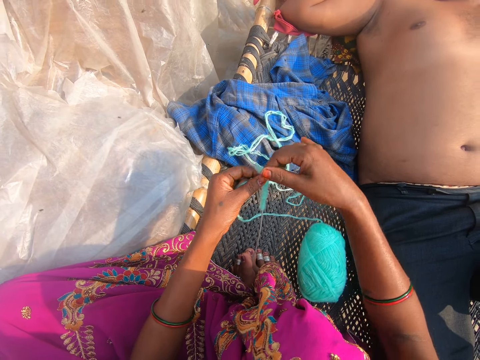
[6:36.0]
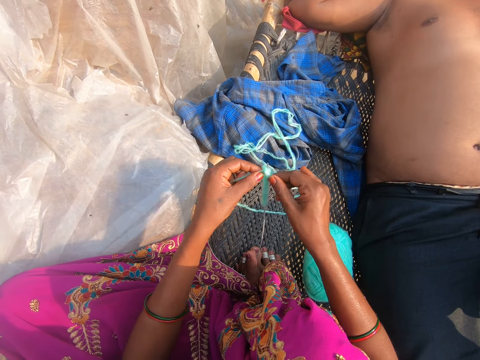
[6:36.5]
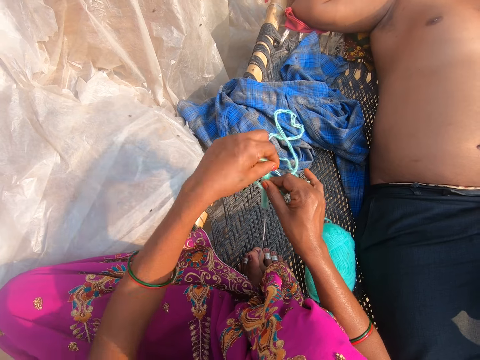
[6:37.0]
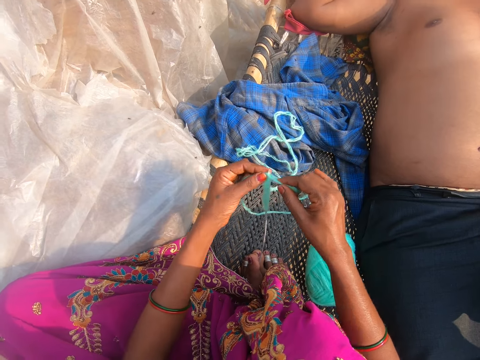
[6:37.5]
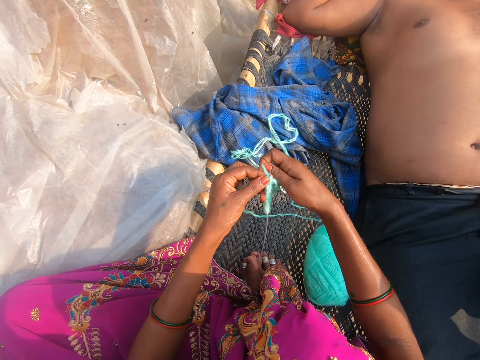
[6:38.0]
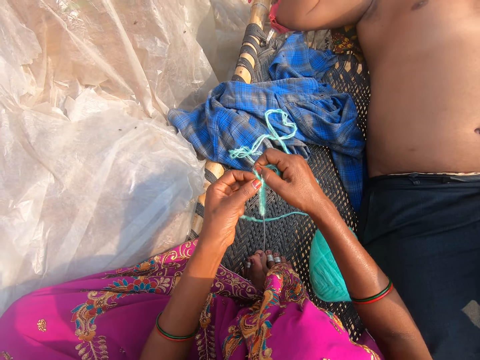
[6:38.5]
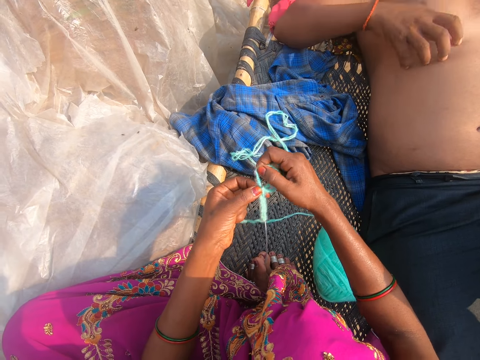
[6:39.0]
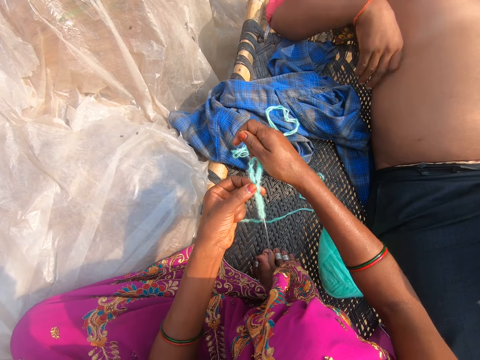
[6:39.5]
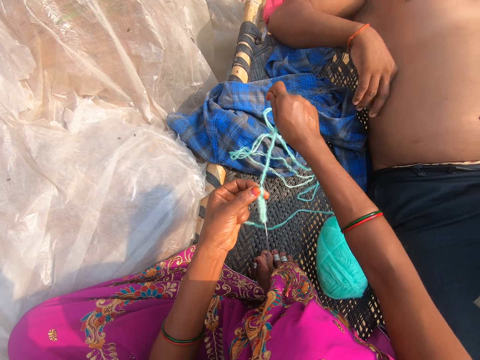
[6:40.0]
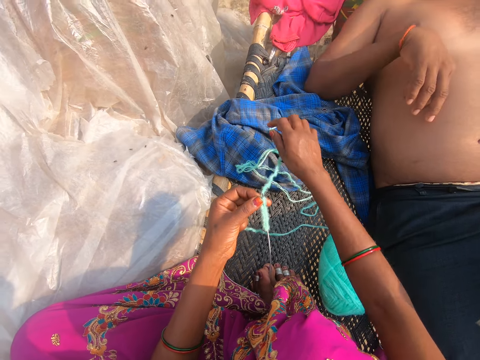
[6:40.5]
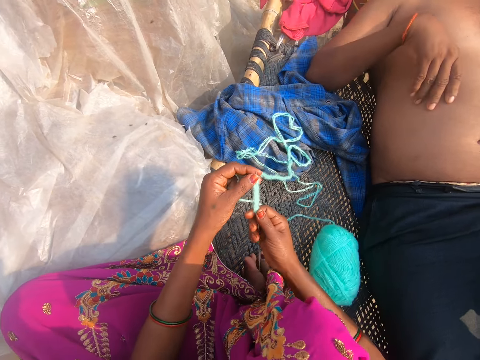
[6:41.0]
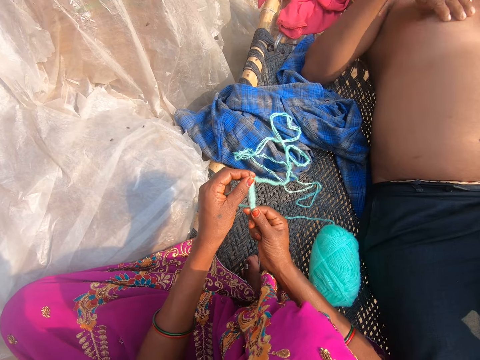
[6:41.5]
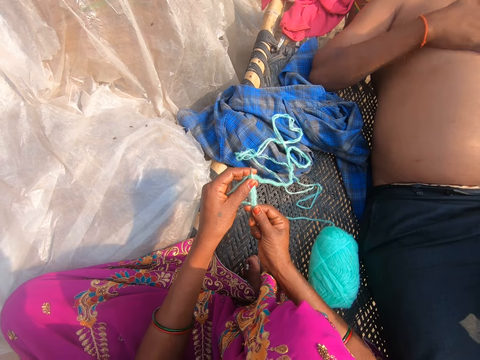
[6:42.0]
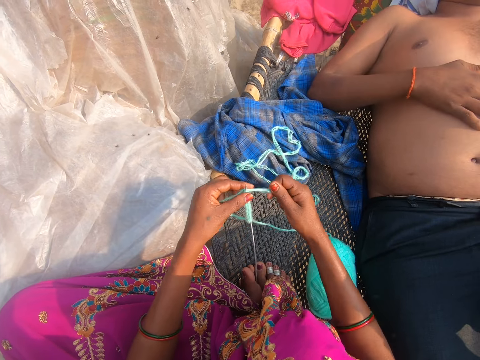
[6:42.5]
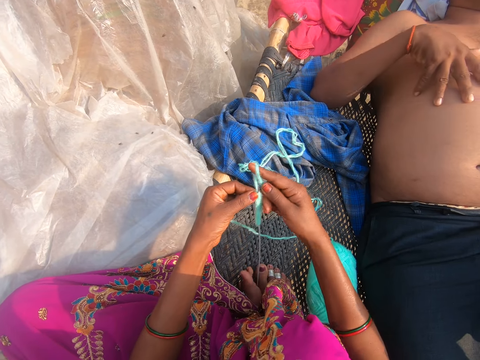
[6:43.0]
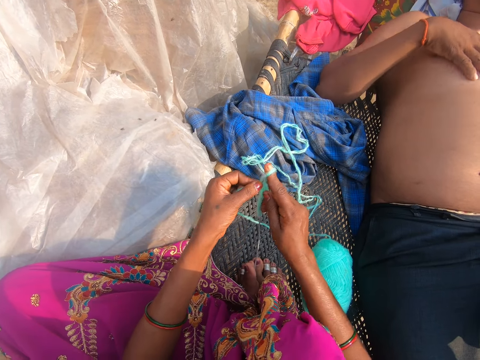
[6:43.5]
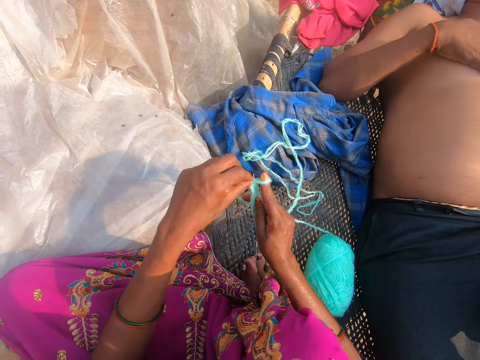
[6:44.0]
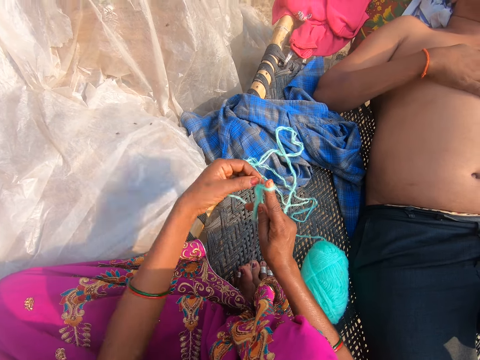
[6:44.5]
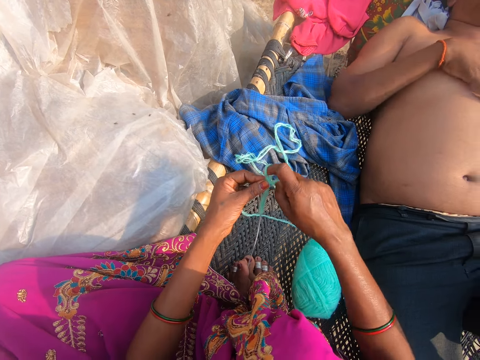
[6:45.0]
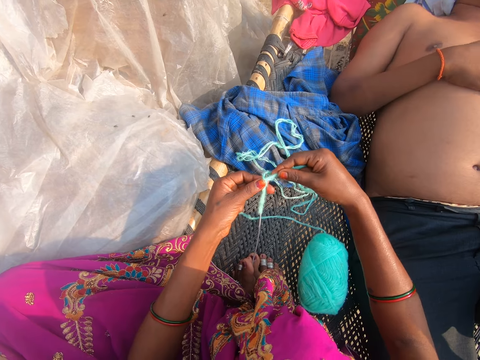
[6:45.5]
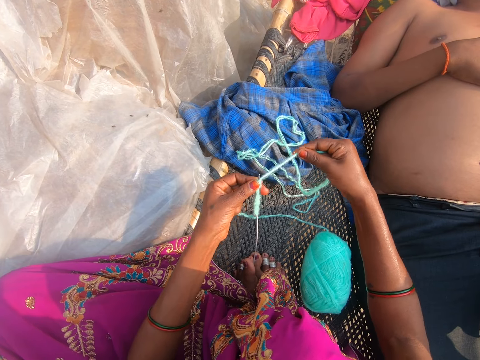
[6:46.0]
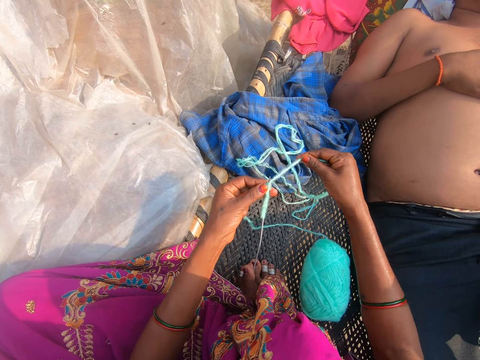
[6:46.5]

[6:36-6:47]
The camera wearer puts the thread around a crochet. They knit. A man converses with the camera wearer. The camera wearer converses with the man. They knit. They pull the thread. They converse with the man. They knit. They converse with the man. They put the thread around the crochet. The man converses with the camera wearer. The camera wearer knits. They pull the thread.

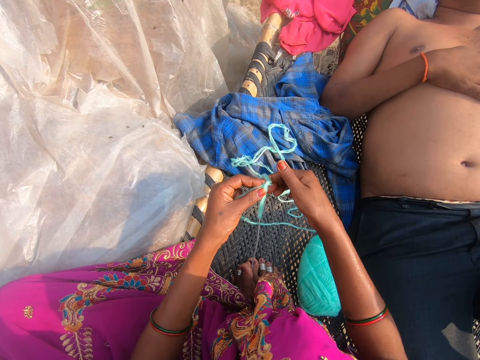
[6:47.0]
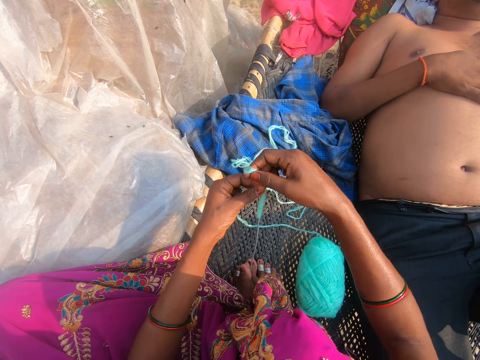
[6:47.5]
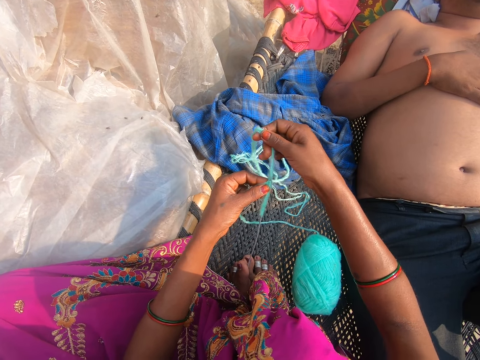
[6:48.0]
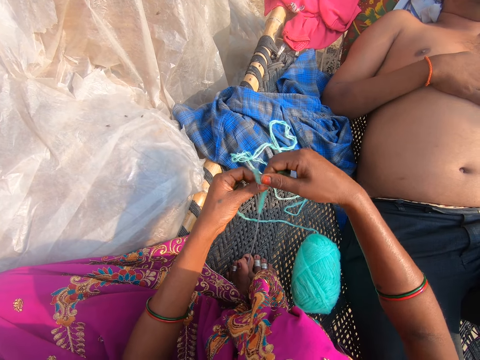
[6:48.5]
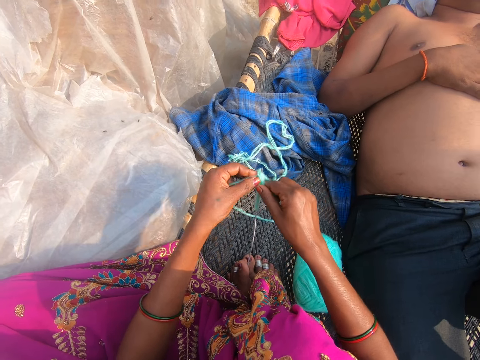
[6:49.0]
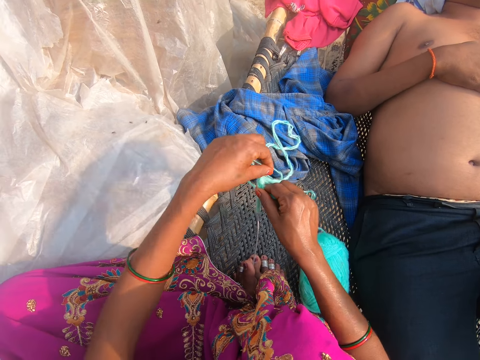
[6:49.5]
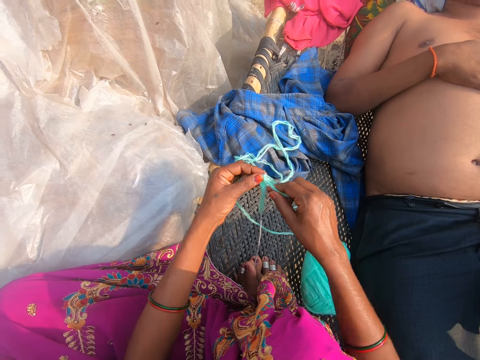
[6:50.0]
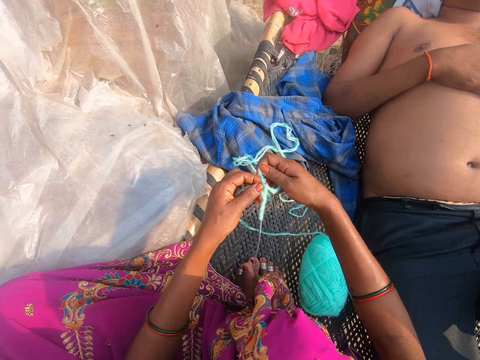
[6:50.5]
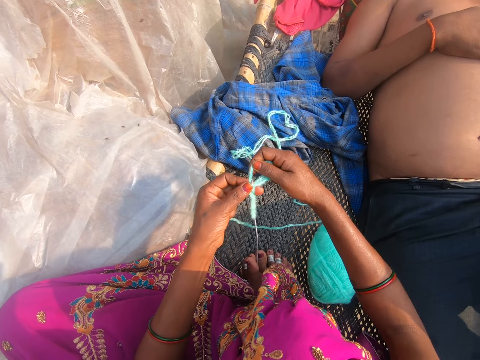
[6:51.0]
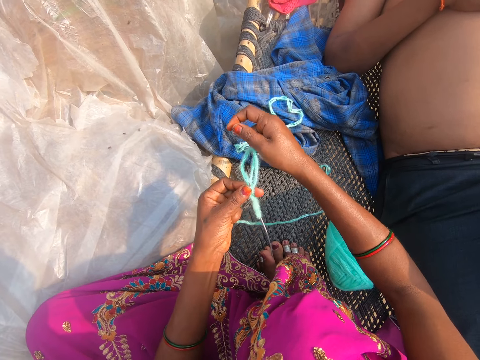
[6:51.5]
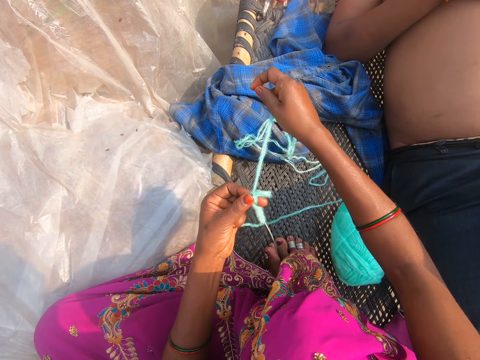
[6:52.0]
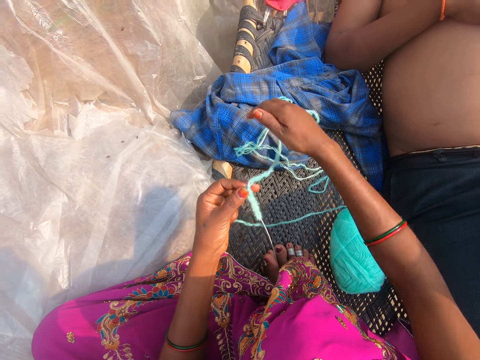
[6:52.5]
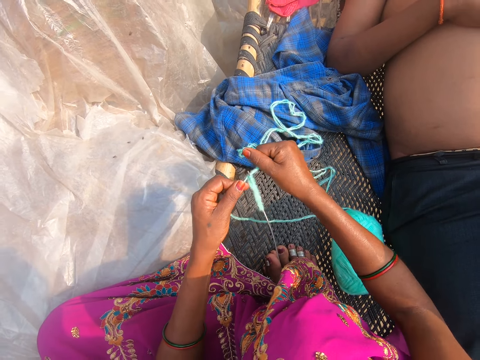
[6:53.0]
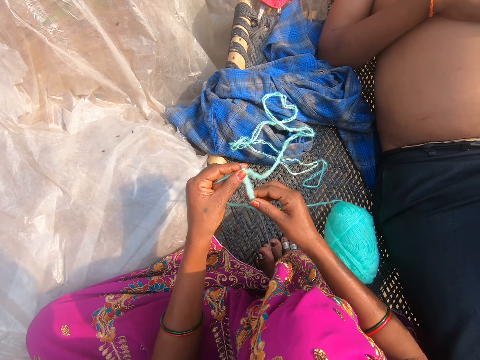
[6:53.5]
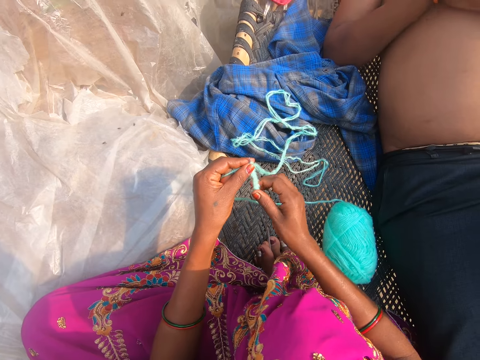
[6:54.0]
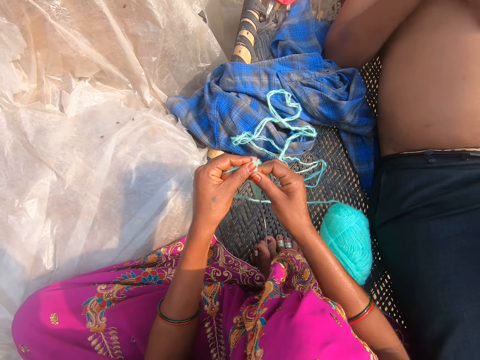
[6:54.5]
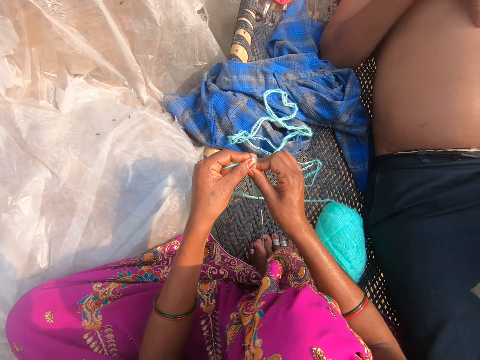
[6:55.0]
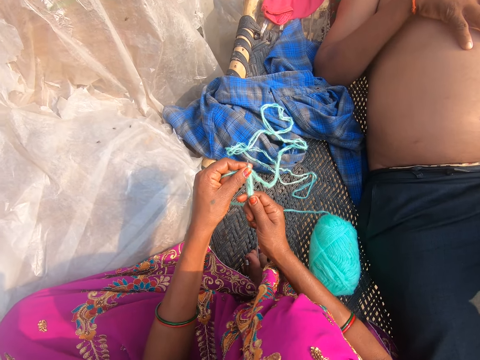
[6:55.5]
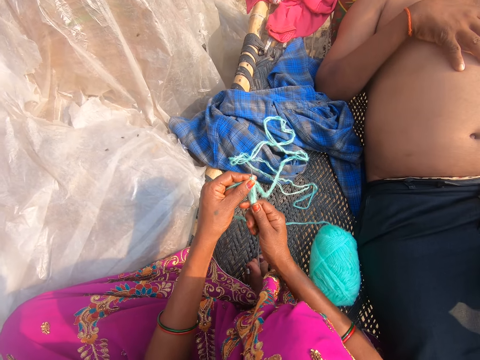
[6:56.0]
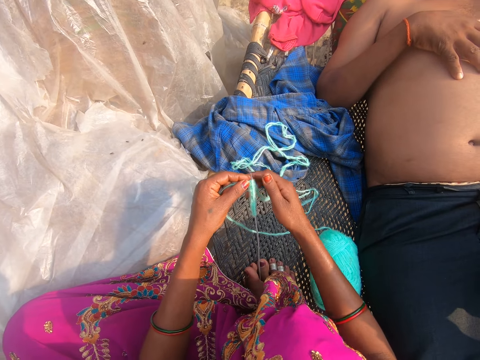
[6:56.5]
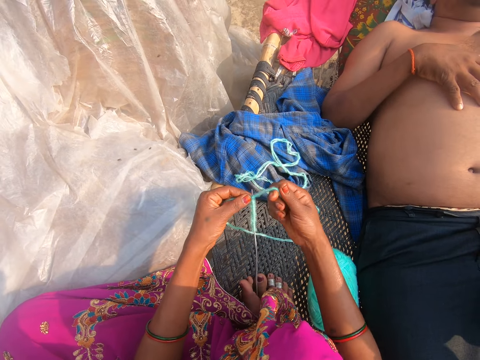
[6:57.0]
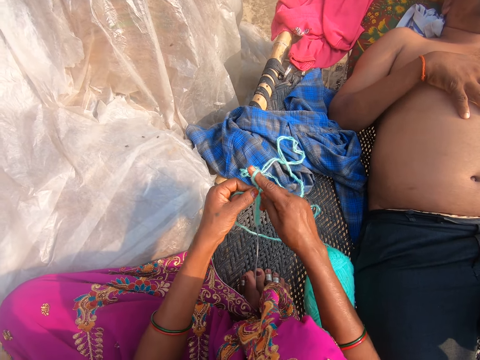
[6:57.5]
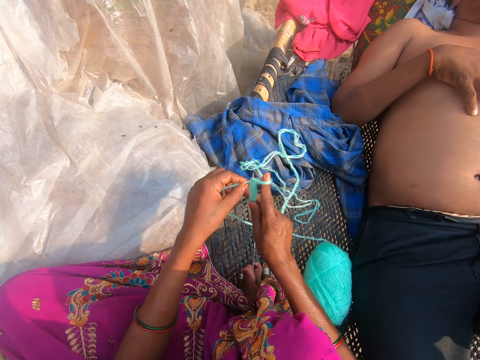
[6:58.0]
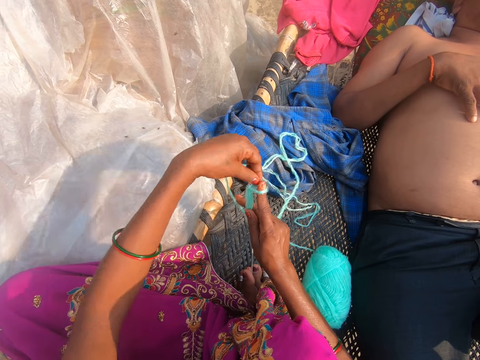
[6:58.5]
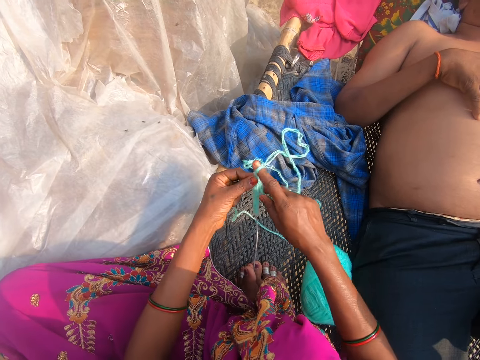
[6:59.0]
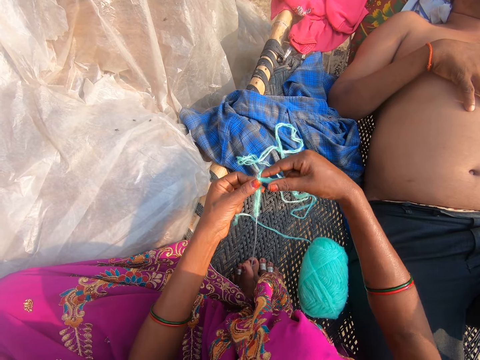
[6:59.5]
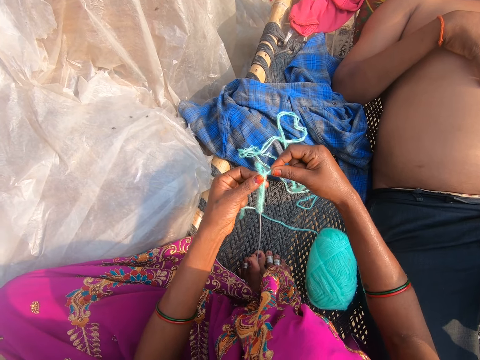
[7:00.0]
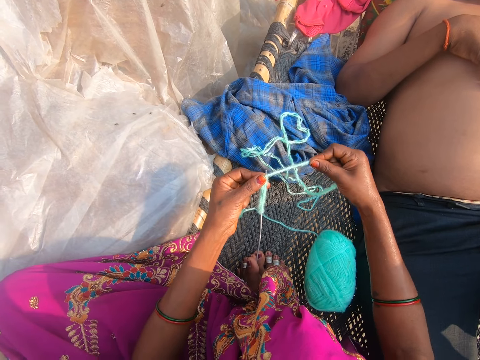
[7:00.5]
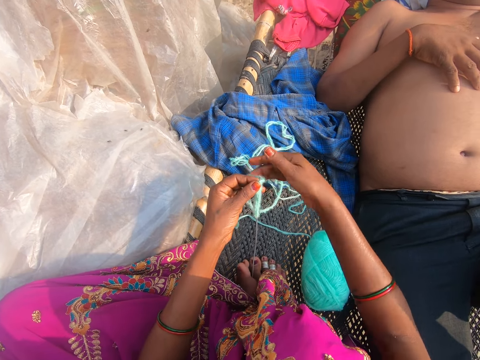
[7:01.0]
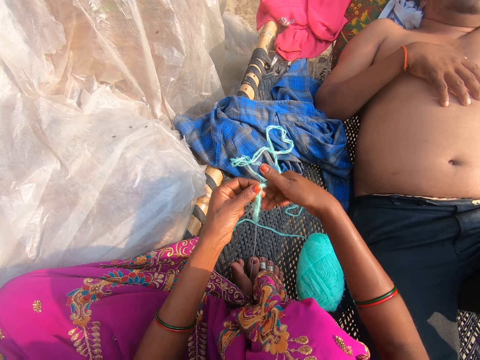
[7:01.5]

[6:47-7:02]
The camera wearer converses with a man. They put the thread around a crochet. The man converses with the camera wearer. The camera wearer puts the thread around the crochet. They knit. They converse with the man. They pull the thread. The man converses with the camera wearer. The camera wearer knits. They converse with the man. They knit. The man converses with the camera wearer. The camera wearer converses with the man. They put the thread around the crochet. They knit. They pull the thread.
